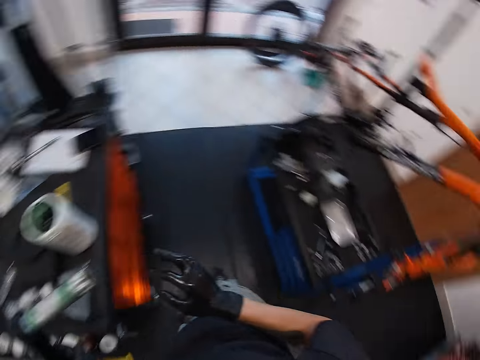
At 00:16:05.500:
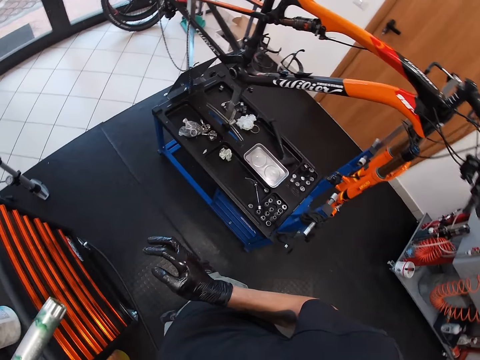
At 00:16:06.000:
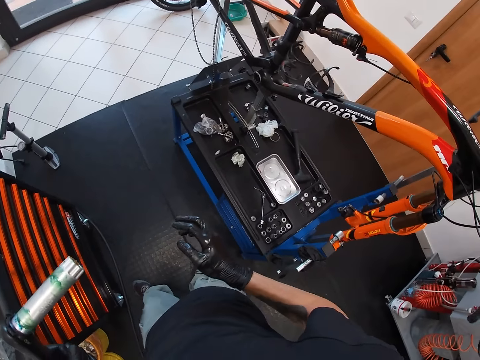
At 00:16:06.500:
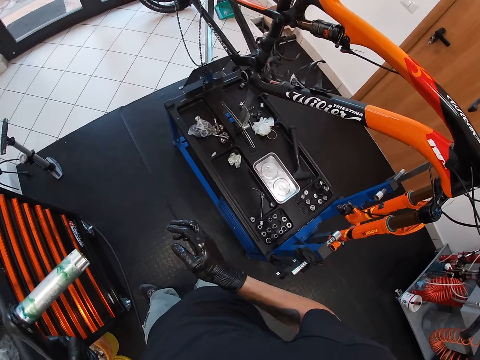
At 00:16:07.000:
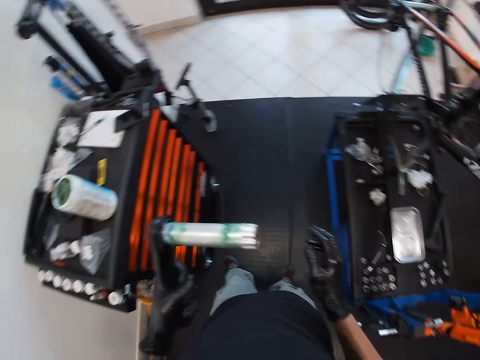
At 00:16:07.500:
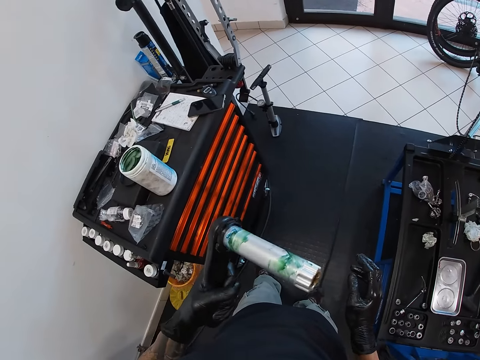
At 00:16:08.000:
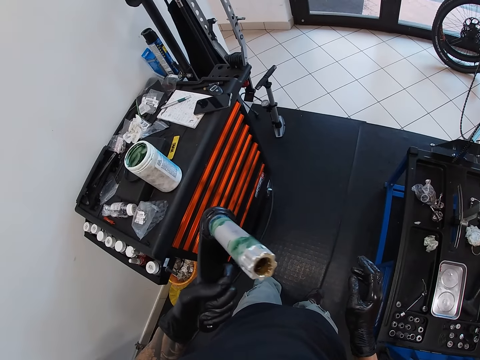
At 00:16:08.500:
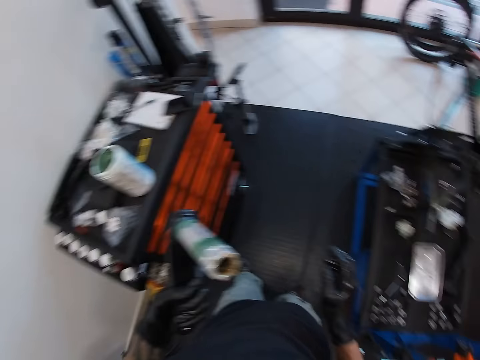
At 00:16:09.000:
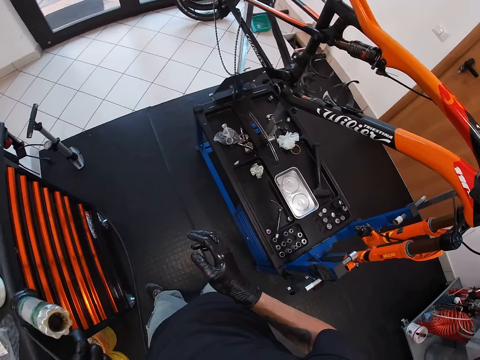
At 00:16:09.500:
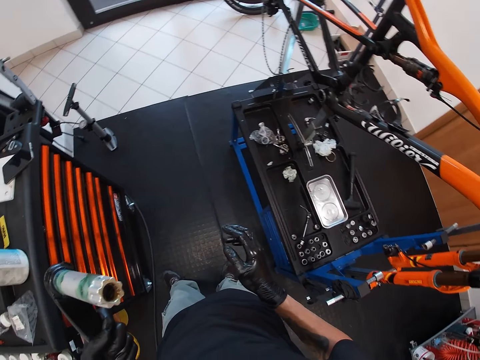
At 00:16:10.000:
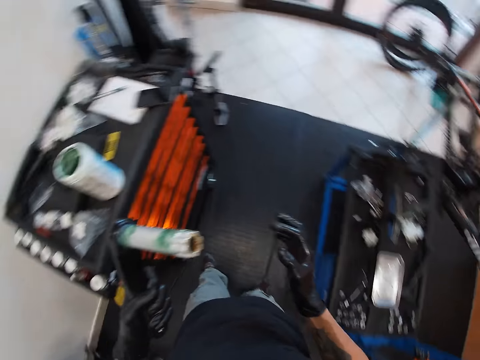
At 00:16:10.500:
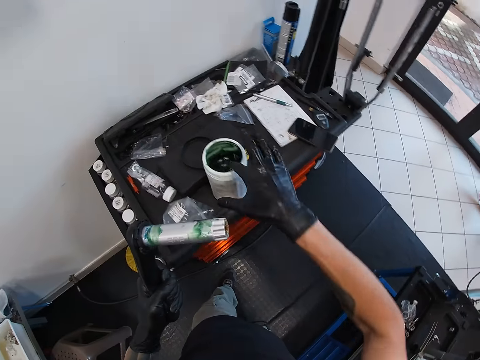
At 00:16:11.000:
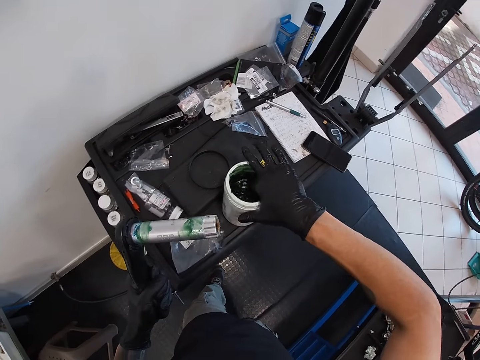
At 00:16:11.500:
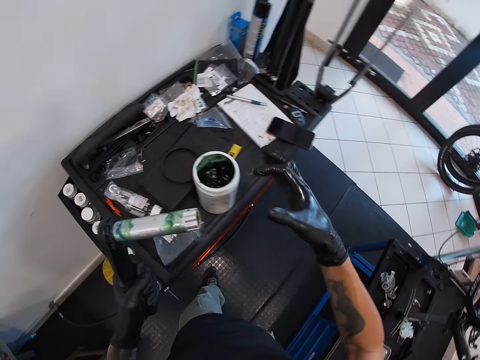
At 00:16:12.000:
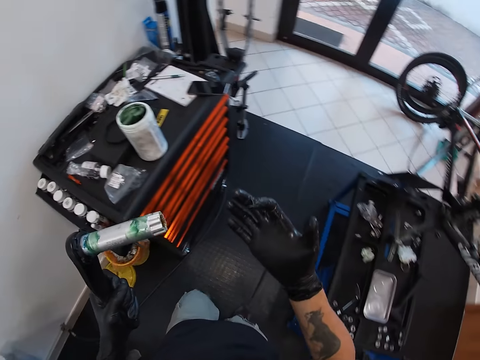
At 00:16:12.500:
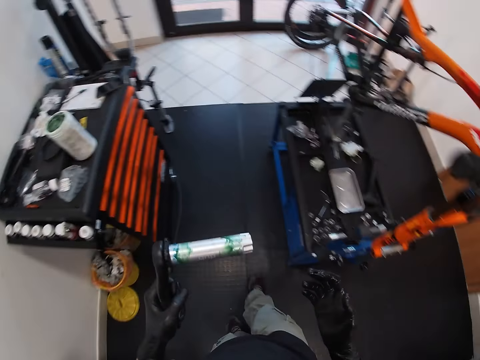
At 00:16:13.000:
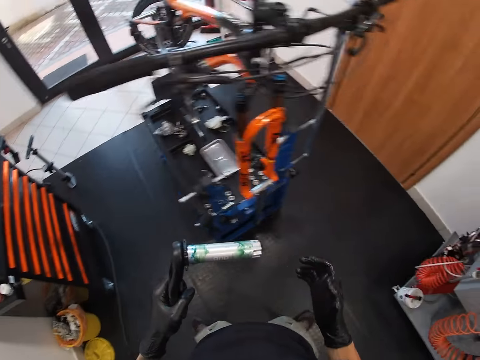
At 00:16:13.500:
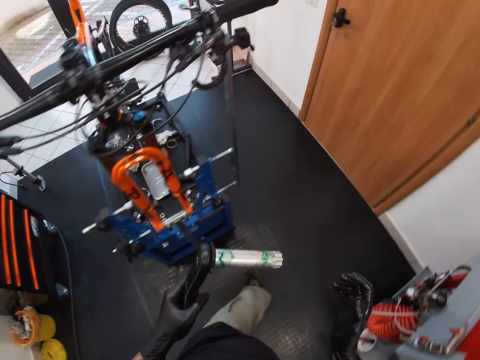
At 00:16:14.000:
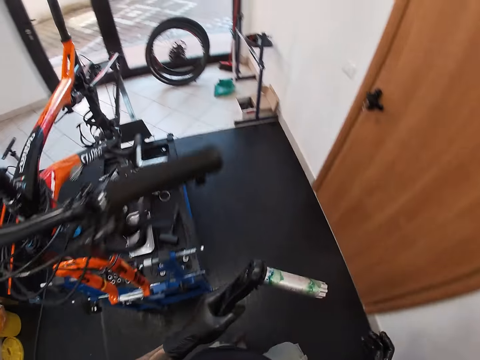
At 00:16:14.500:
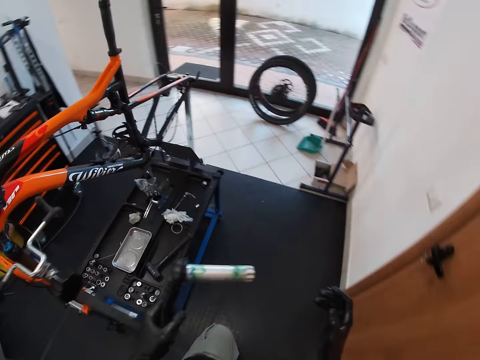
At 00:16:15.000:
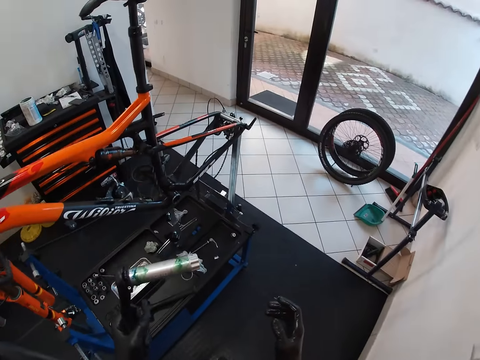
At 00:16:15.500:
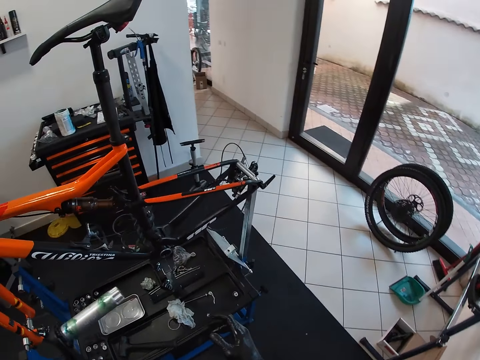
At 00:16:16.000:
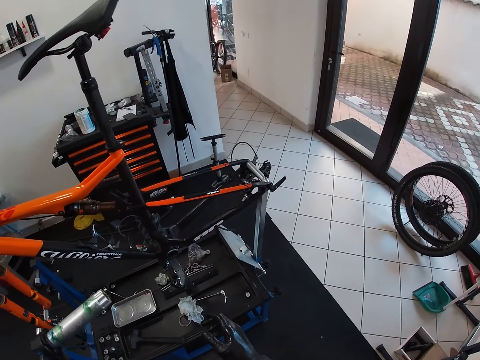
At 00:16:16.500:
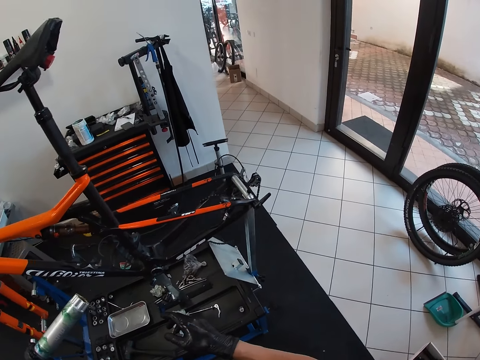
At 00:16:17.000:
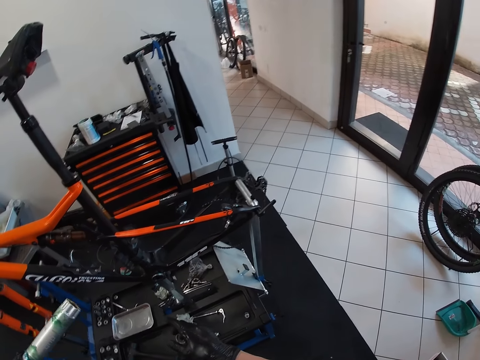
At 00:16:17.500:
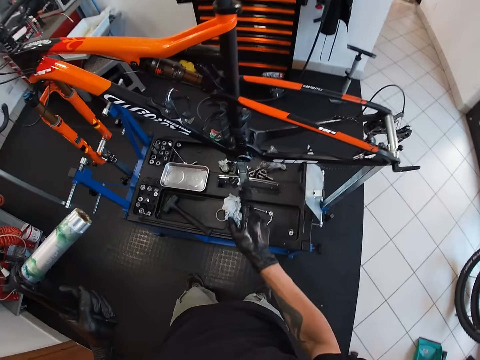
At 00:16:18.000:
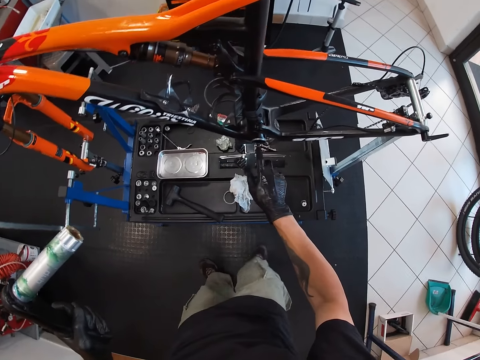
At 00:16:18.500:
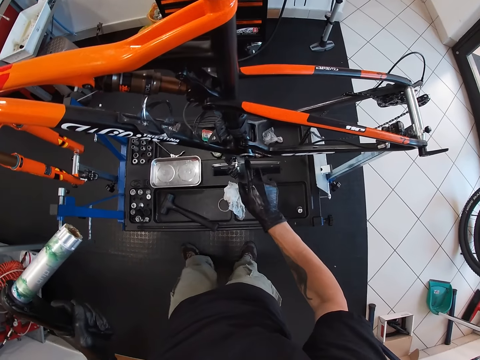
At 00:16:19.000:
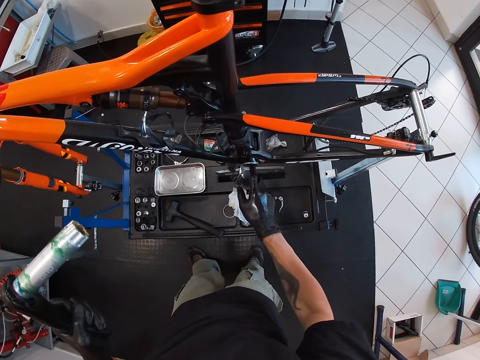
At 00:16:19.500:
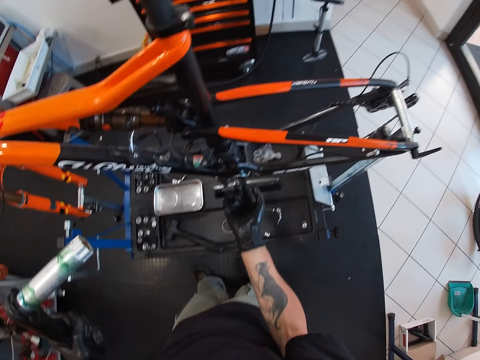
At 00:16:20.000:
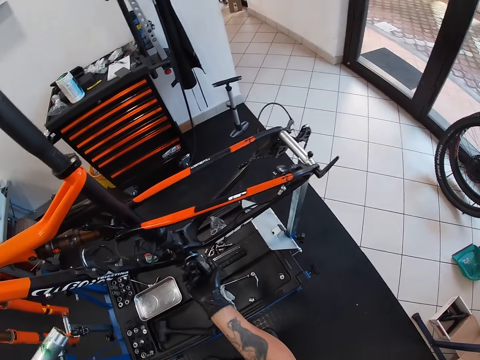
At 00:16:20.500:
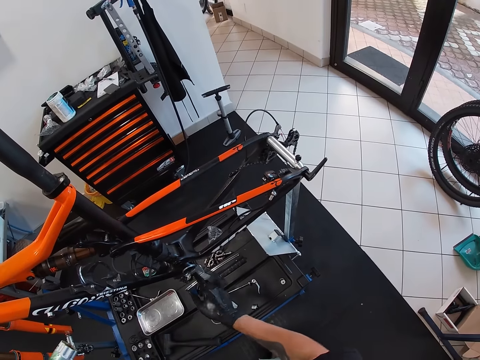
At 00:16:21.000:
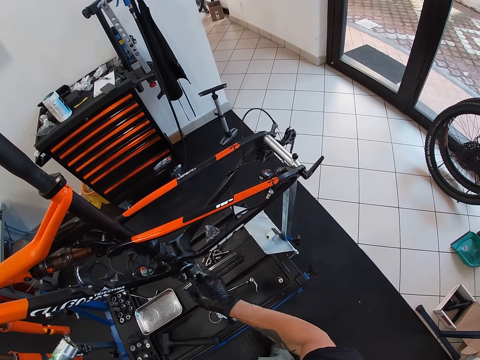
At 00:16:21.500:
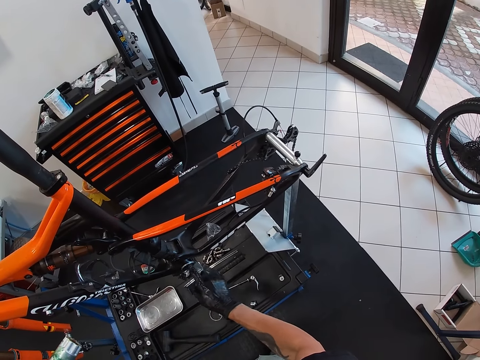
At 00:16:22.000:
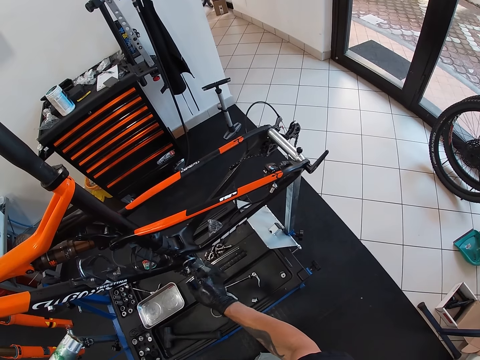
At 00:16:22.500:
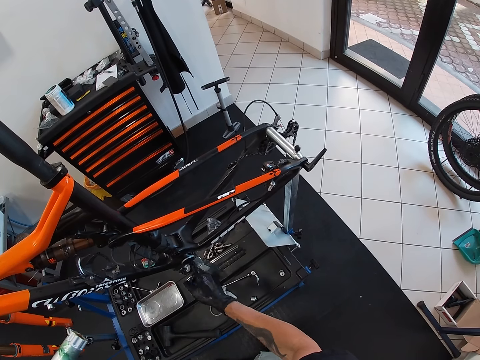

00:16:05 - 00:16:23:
The camera wearer looks around. He dips the right hand inside a container with grease. He walks towards the bicycle away from the tool trolley. He looks at the bicycle. He rubs grease in the bicycle with his right hand.

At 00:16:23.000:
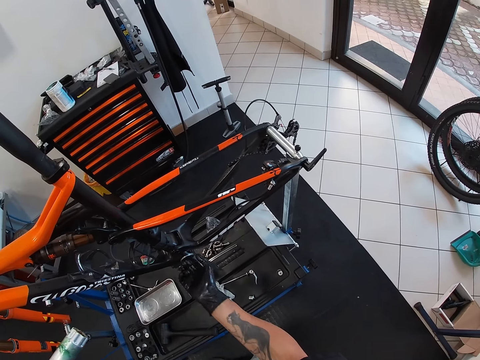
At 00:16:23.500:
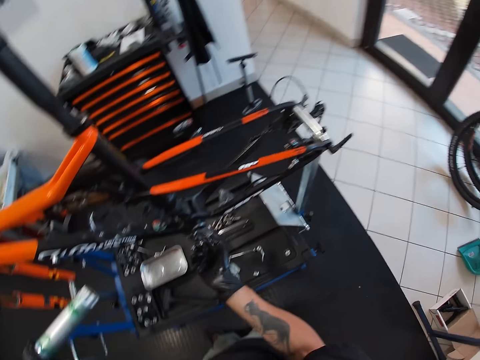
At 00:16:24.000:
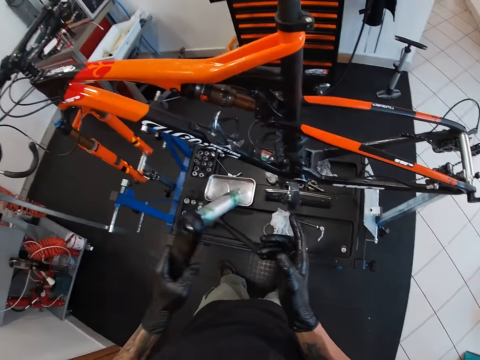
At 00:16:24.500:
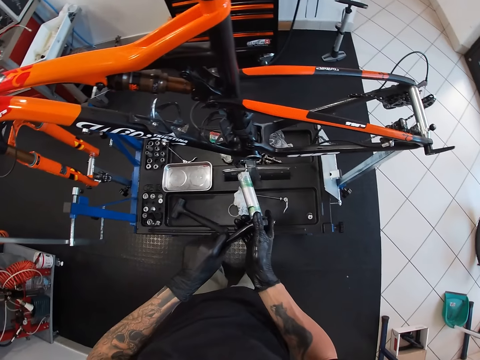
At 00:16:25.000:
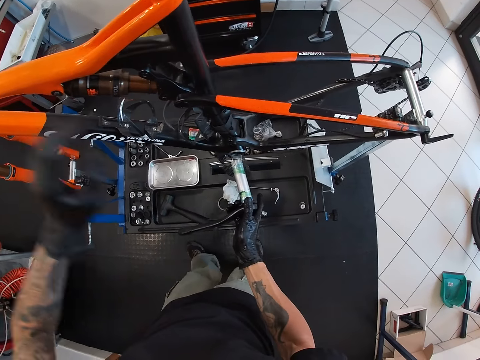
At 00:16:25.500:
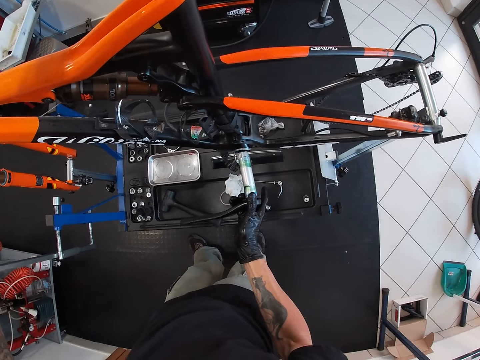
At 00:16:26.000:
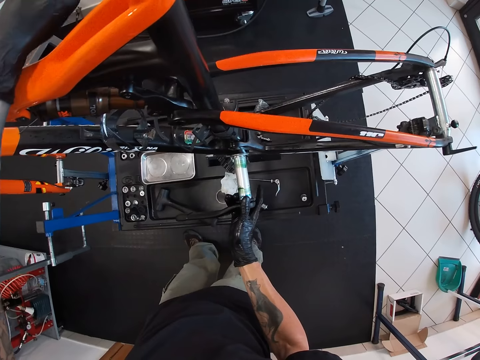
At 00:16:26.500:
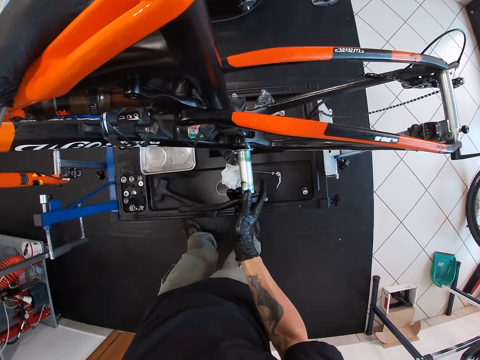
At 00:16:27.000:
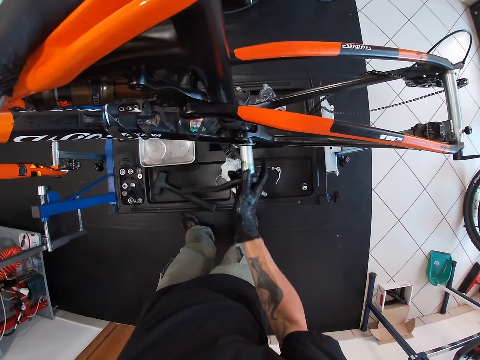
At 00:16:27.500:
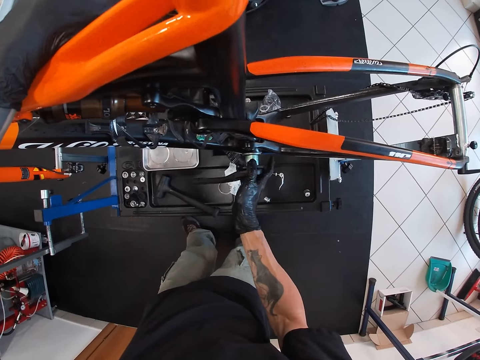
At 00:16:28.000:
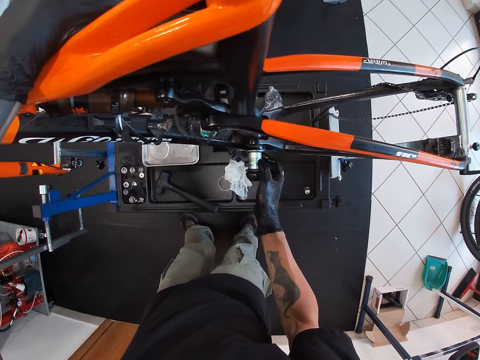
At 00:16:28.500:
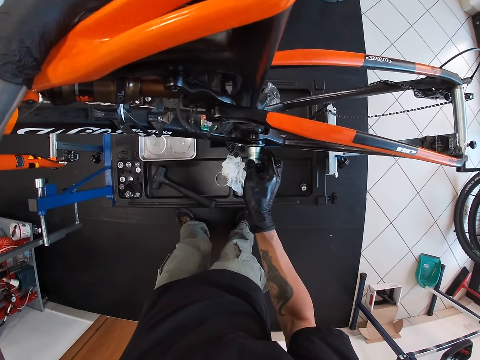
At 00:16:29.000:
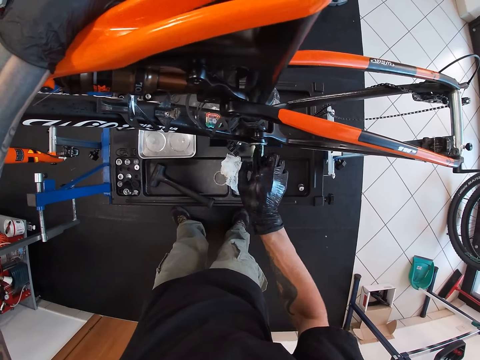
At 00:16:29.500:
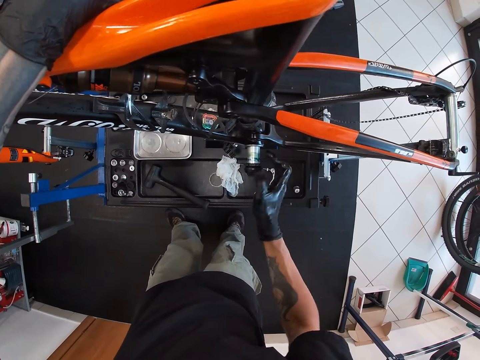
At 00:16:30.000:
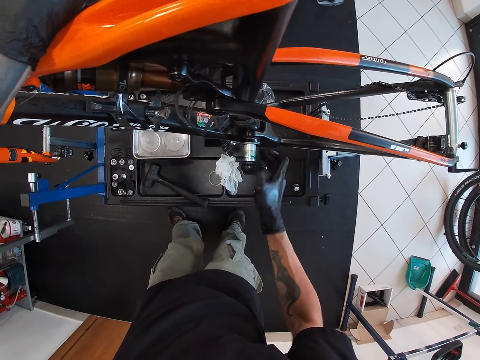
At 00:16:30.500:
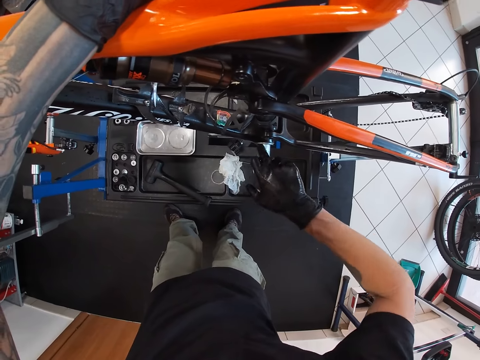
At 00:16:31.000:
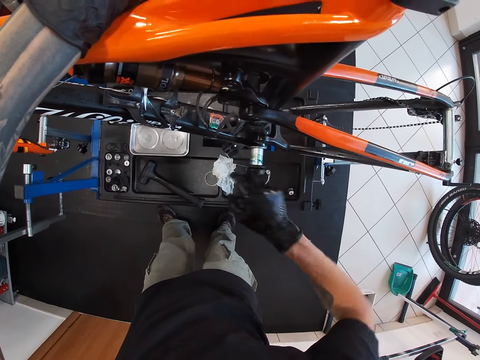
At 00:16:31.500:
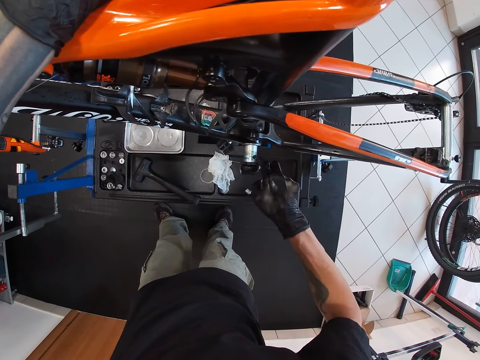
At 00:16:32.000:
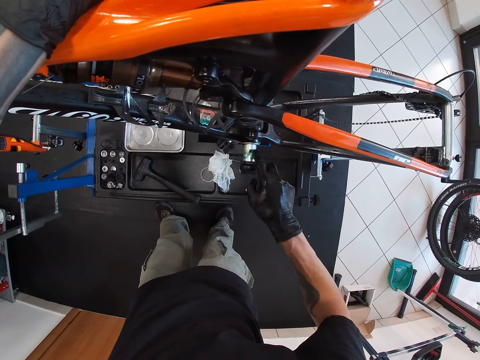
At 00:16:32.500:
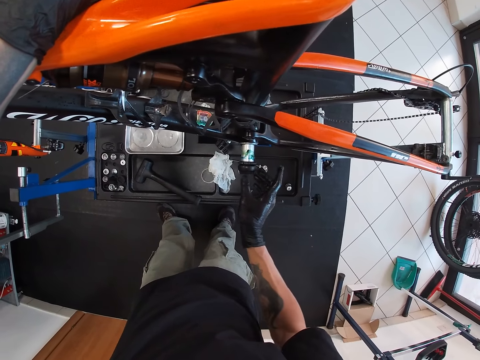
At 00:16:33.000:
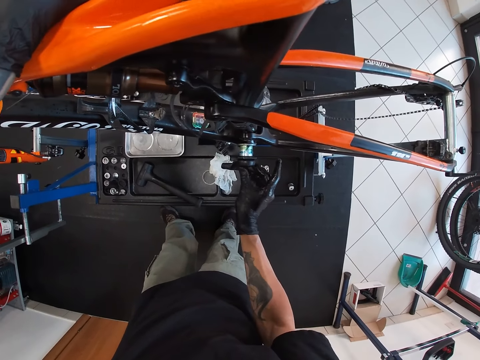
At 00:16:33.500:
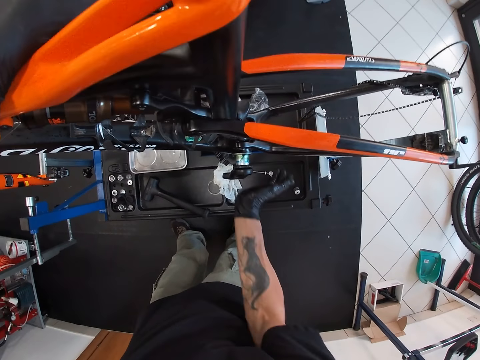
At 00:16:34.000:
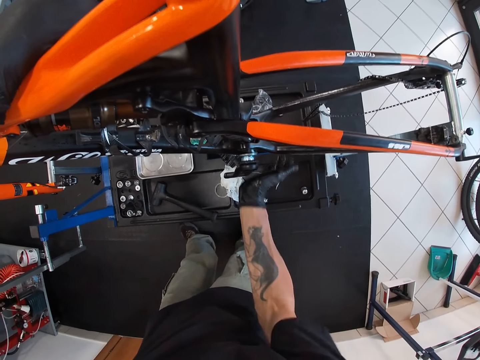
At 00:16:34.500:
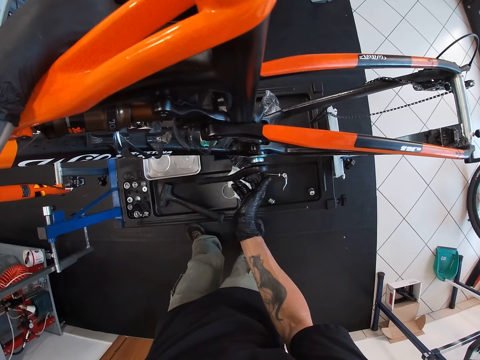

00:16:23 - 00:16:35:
The camera wearer transfers the pedal arm to the right hand. He pushes the power meter iron inside the bicycle with his right hand. He greases the power meter with the grease on his right hand. He pushes the power meter into the bottom bracket with his right hand. He hits the pedal arm with the right hand.
